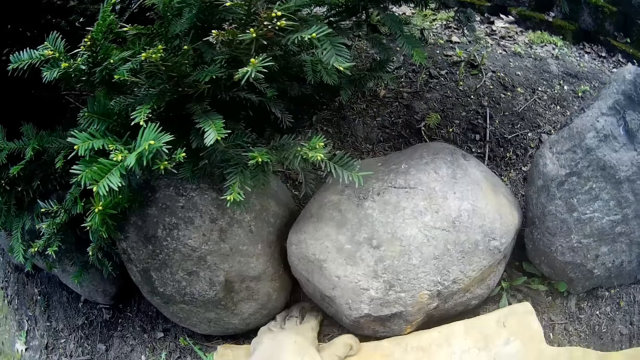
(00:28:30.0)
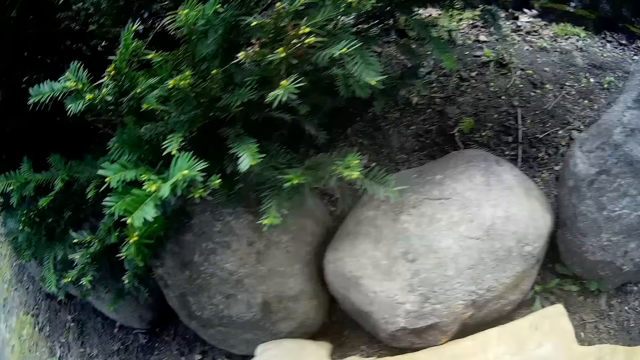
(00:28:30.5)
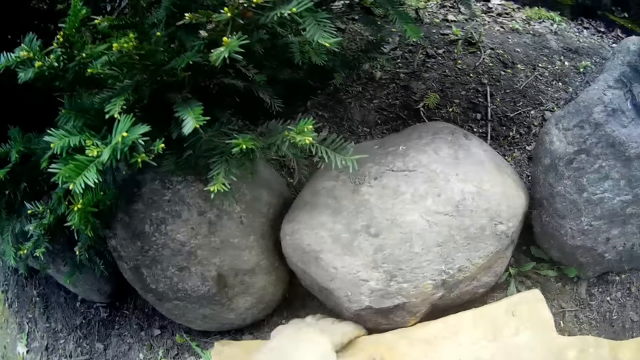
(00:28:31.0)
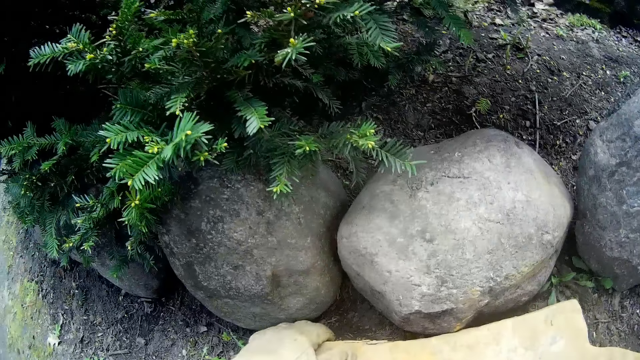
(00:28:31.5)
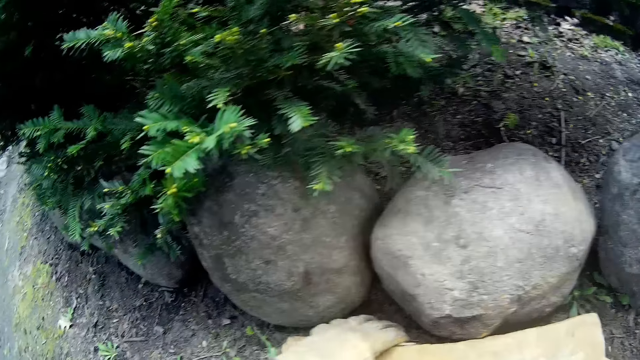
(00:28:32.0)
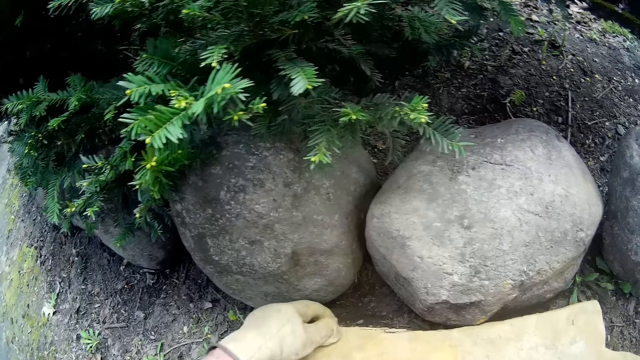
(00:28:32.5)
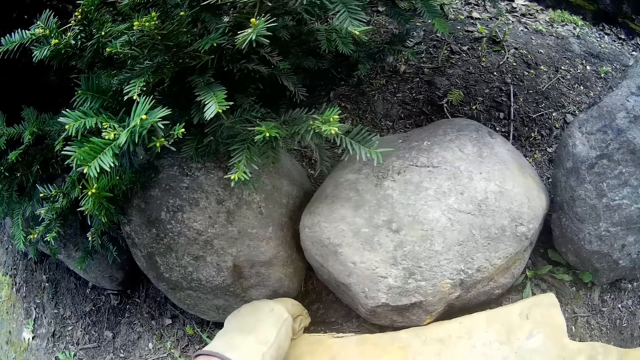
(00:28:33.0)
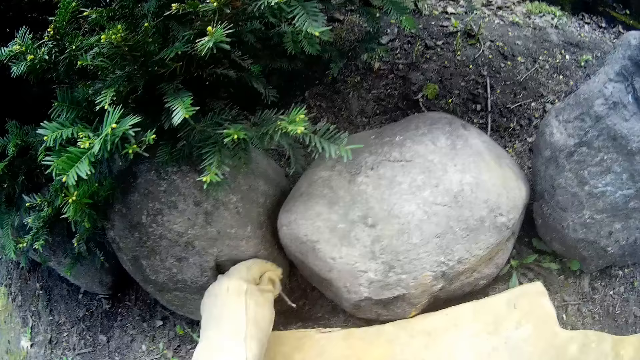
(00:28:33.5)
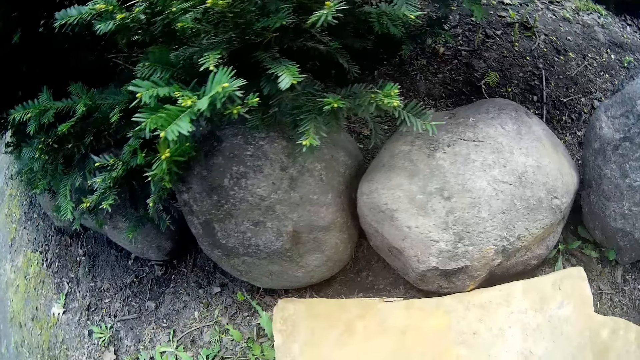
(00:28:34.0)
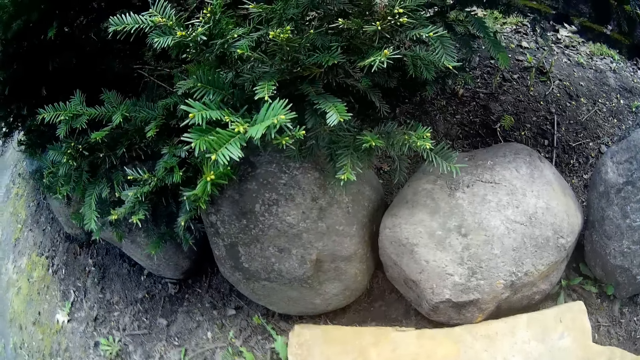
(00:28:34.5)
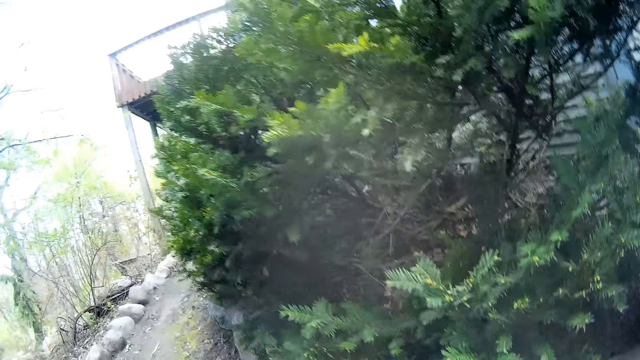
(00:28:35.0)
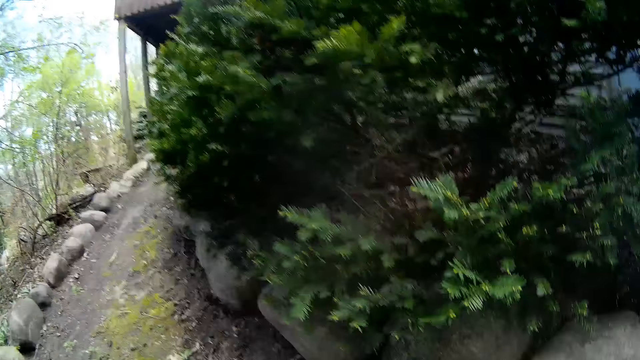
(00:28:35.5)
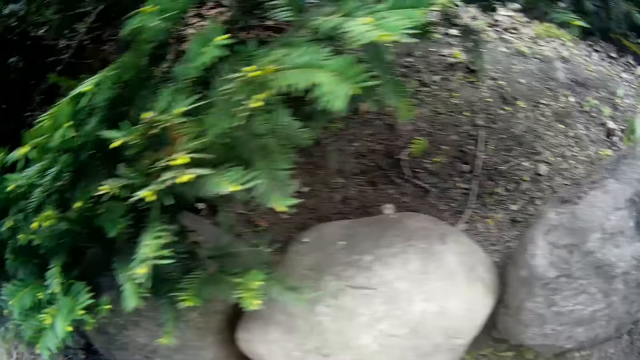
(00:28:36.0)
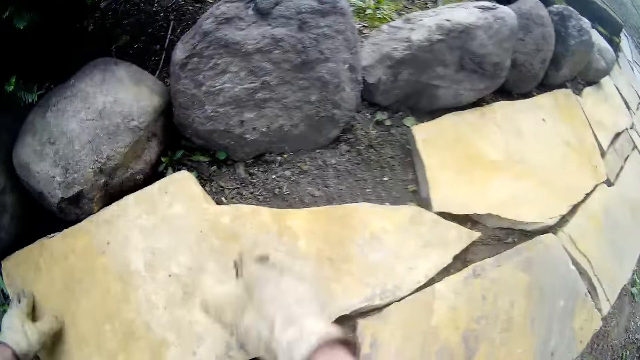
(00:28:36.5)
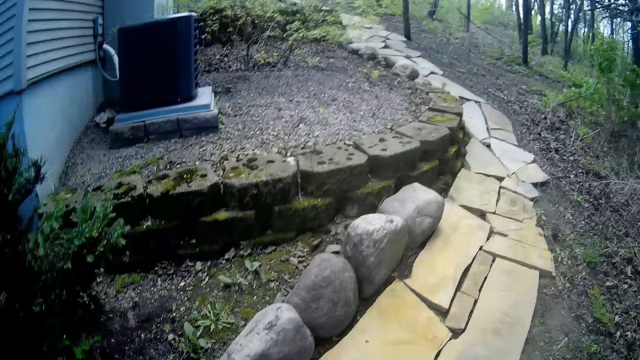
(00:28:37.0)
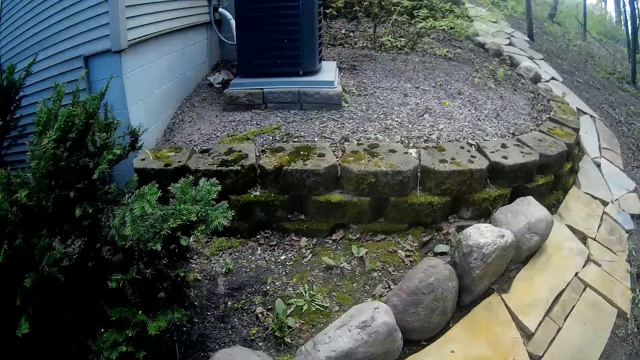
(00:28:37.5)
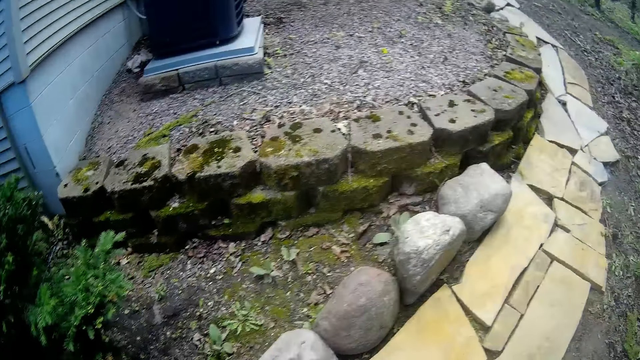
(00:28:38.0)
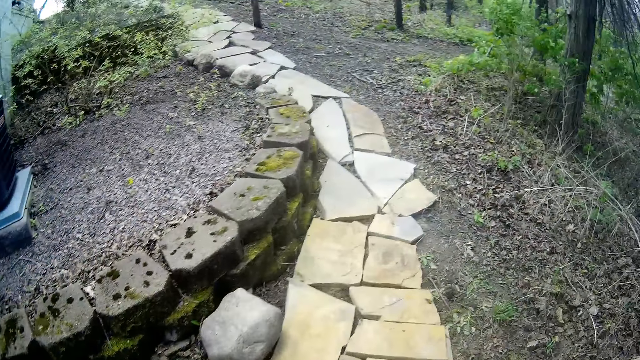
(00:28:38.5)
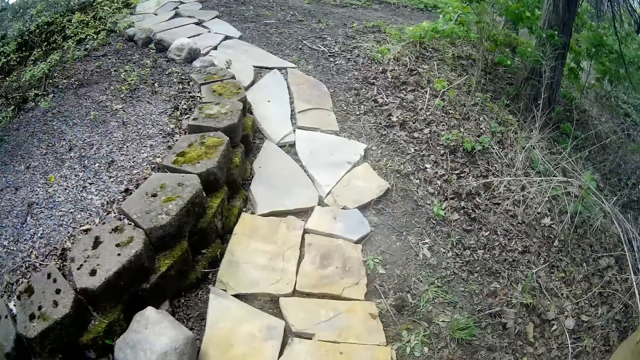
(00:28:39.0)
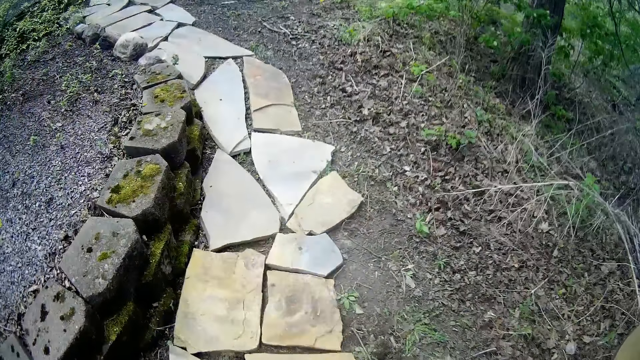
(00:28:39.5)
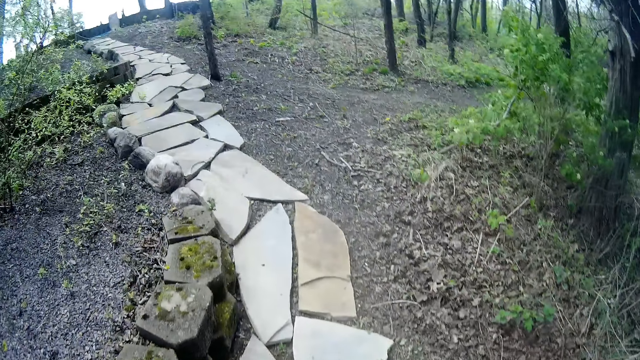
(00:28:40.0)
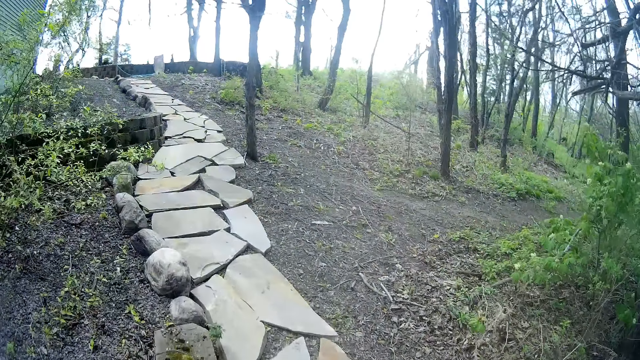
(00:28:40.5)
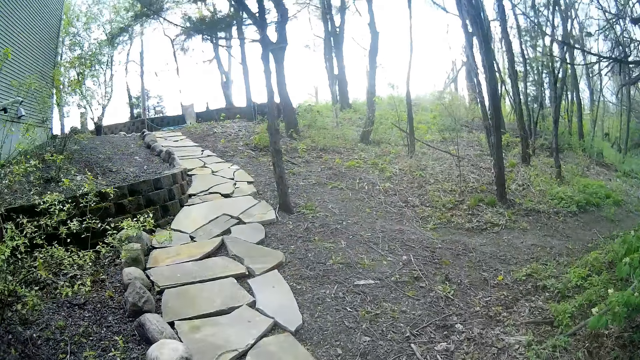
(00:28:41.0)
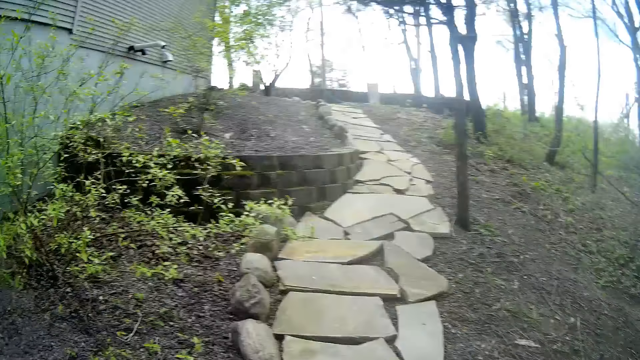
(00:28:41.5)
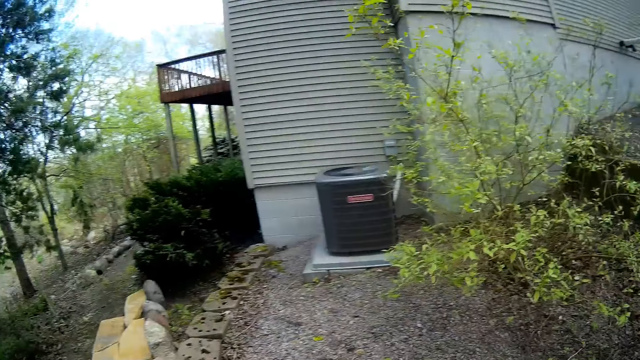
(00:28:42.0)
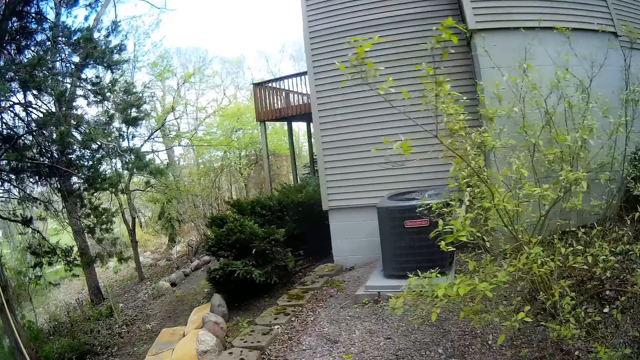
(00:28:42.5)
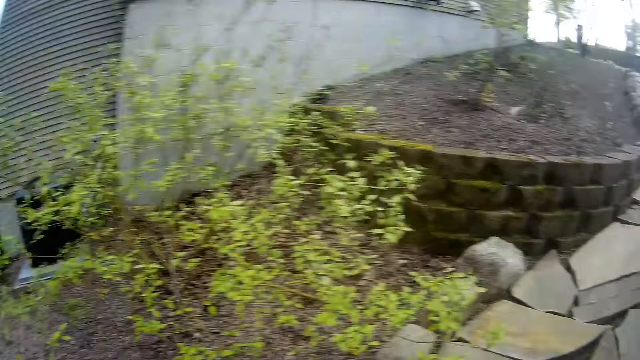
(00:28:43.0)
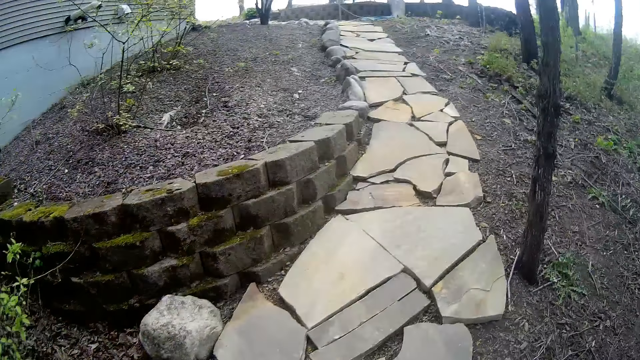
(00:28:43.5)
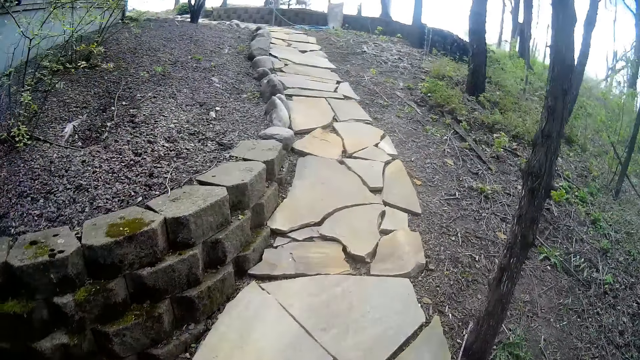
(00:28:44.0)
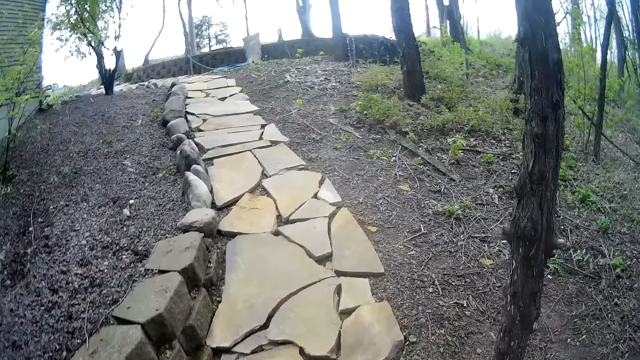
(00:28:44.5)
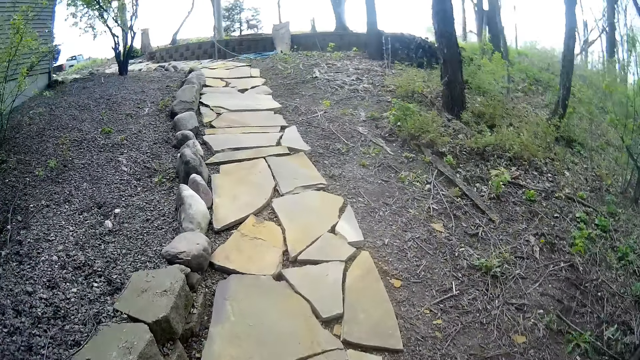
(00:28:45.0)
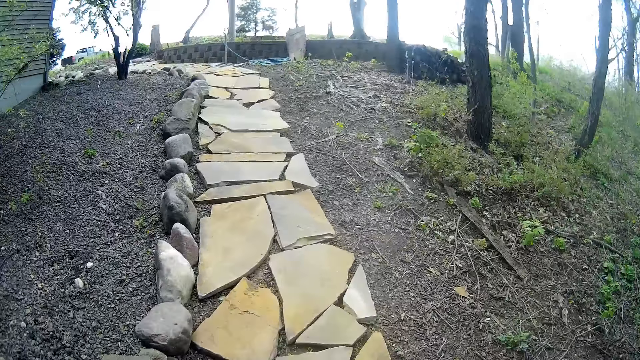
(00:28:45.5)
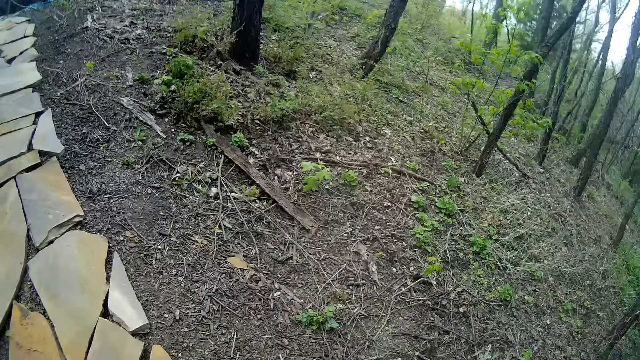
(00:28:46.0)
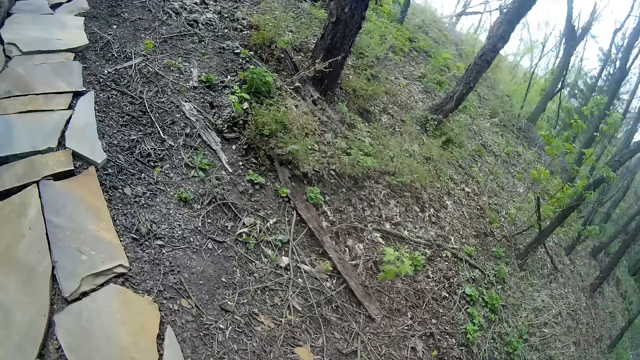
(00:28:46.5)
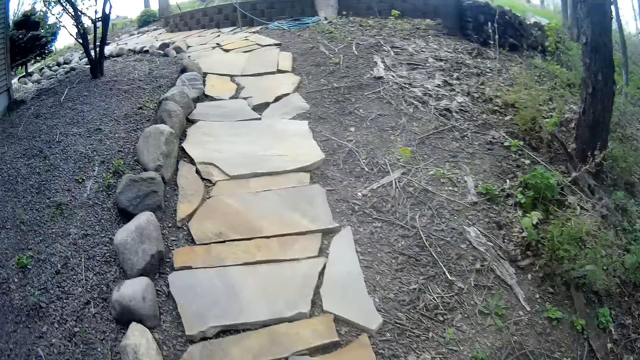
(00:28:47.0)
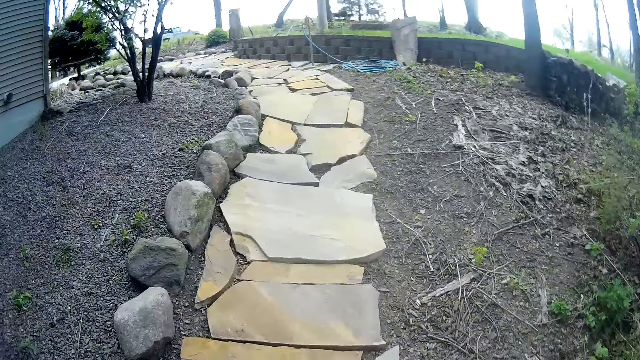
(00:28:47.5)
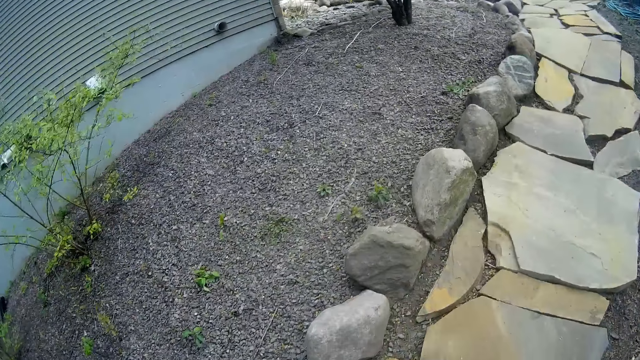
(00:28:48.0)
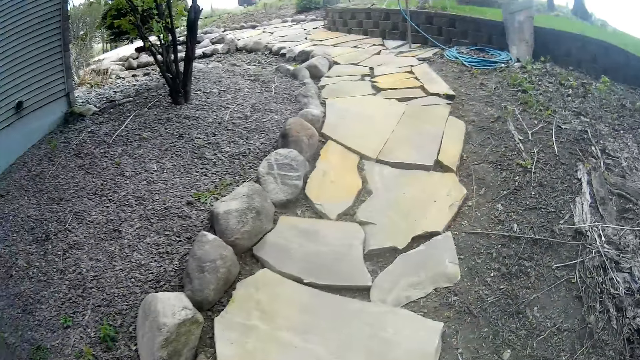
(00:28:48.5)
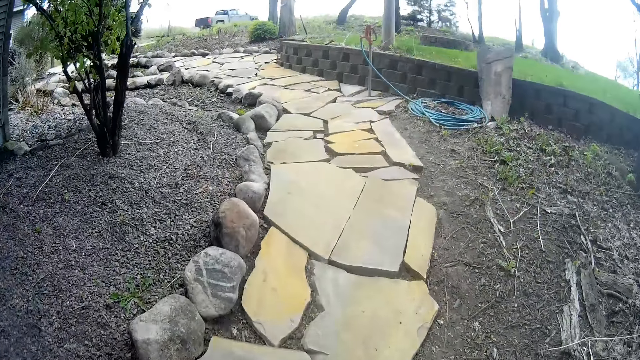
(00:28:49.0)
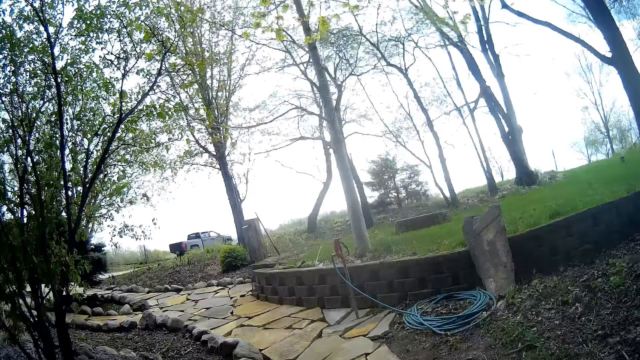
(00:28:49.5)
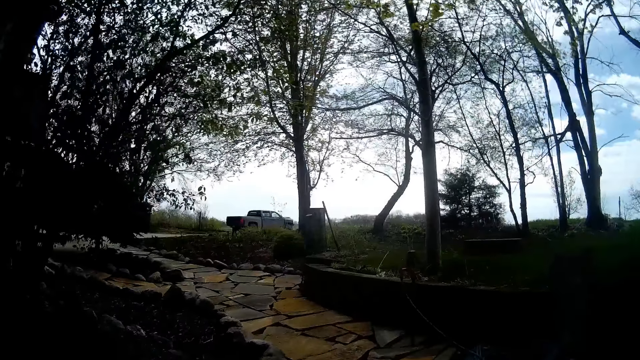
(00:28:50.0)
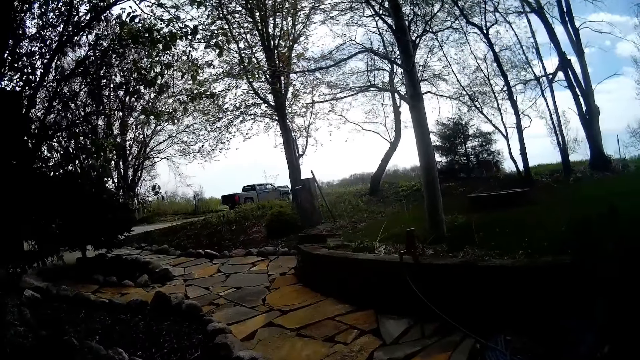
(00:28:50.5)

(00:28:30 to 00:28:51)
The camera wearer pulls a stick from the ground with his left hand. He removes soil. He adjusts the camera on his head with both hands. He walks.
